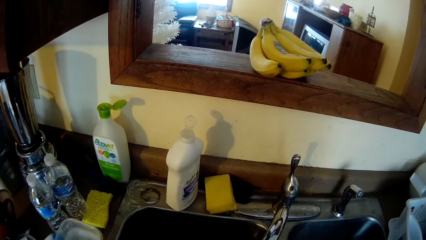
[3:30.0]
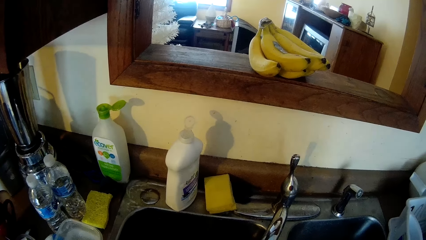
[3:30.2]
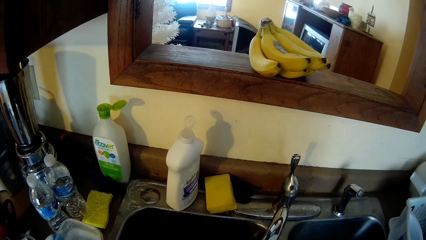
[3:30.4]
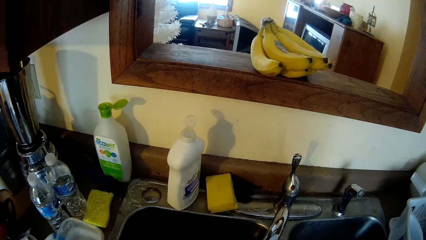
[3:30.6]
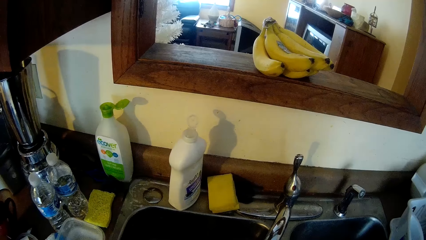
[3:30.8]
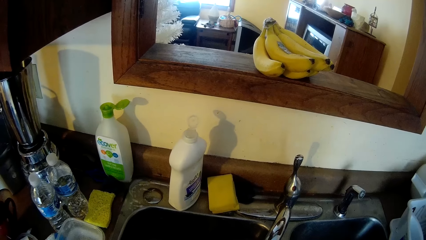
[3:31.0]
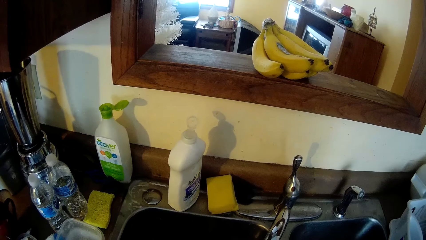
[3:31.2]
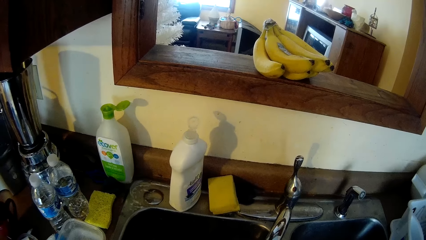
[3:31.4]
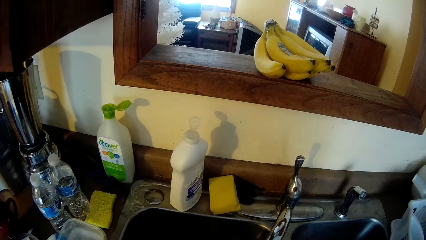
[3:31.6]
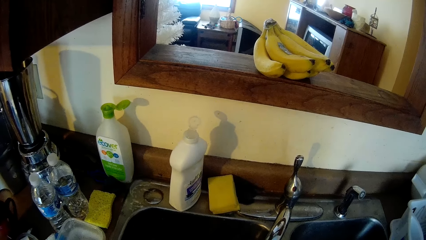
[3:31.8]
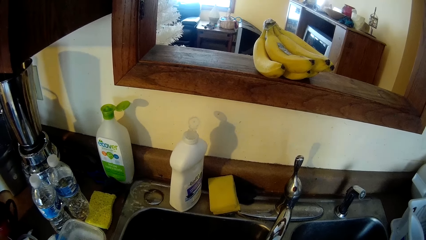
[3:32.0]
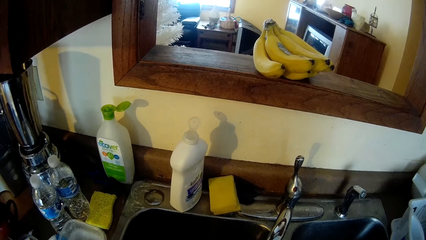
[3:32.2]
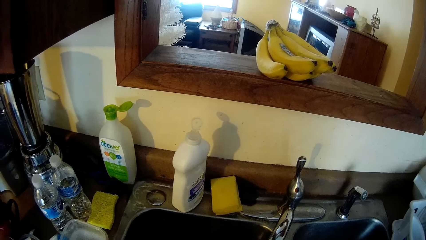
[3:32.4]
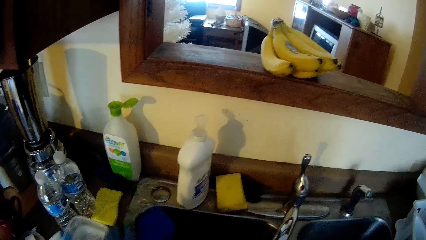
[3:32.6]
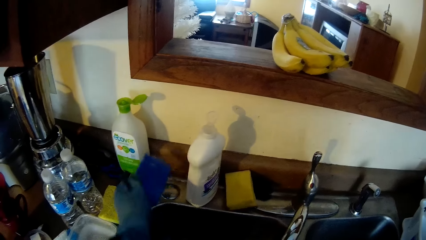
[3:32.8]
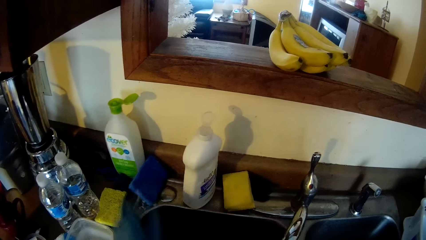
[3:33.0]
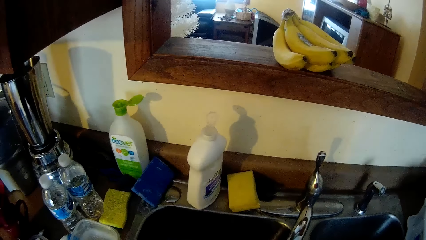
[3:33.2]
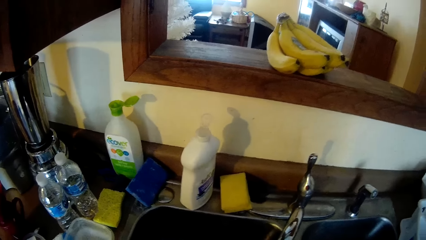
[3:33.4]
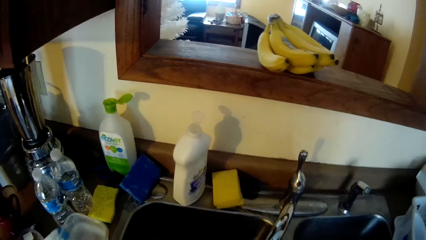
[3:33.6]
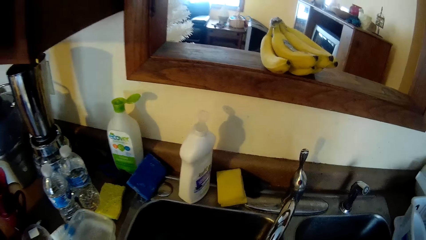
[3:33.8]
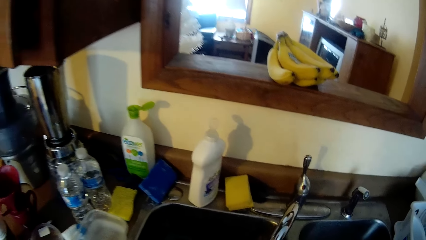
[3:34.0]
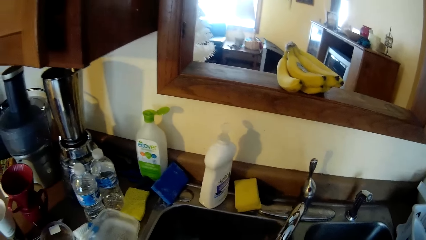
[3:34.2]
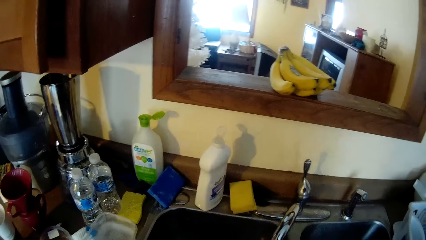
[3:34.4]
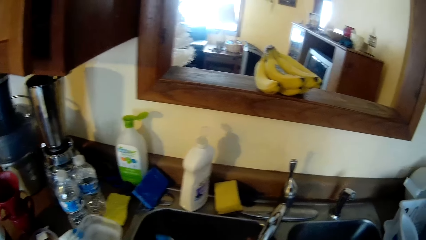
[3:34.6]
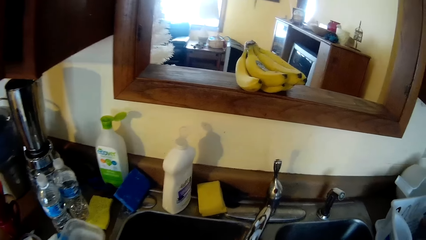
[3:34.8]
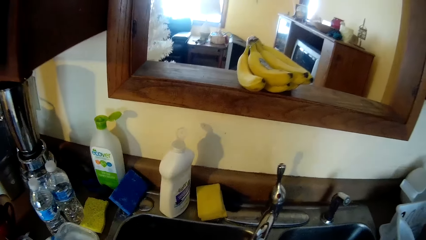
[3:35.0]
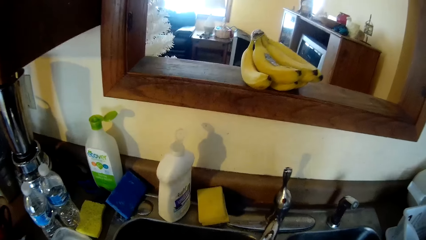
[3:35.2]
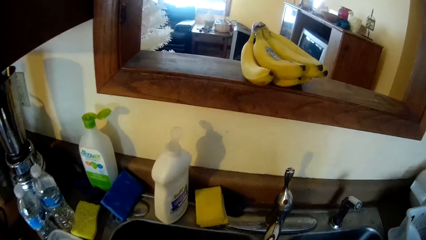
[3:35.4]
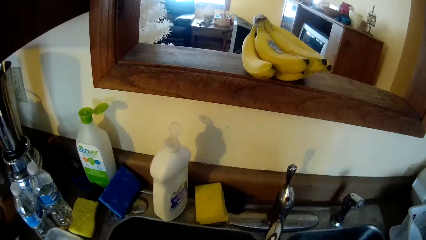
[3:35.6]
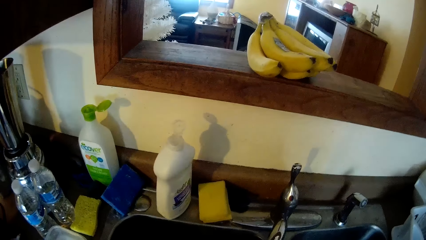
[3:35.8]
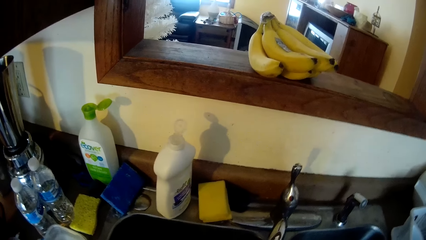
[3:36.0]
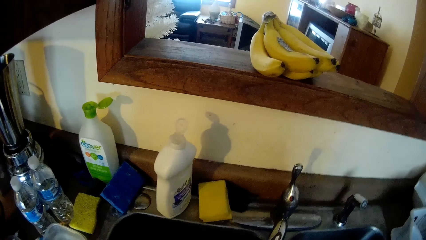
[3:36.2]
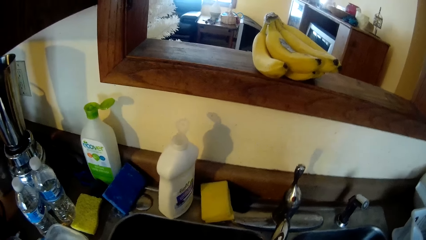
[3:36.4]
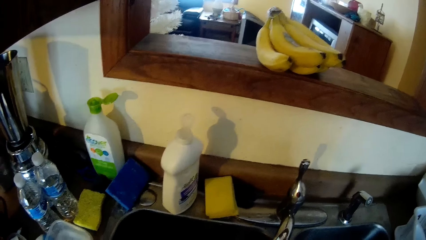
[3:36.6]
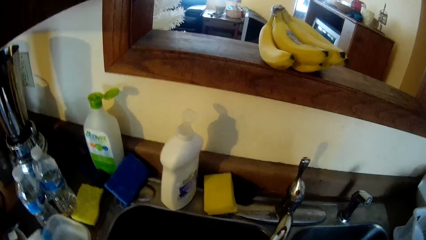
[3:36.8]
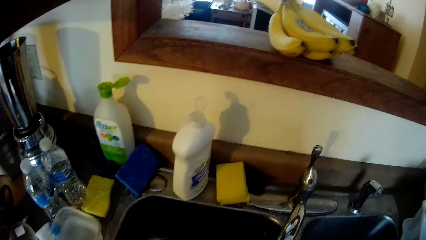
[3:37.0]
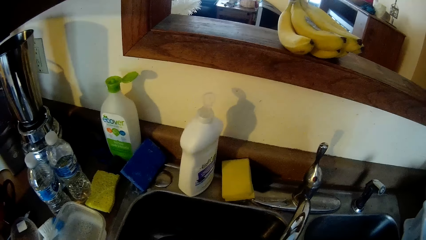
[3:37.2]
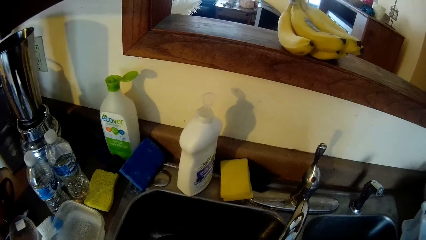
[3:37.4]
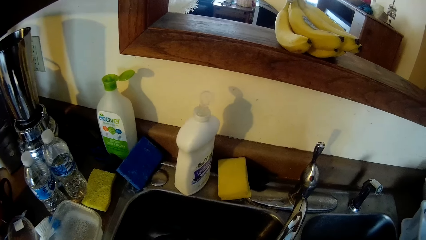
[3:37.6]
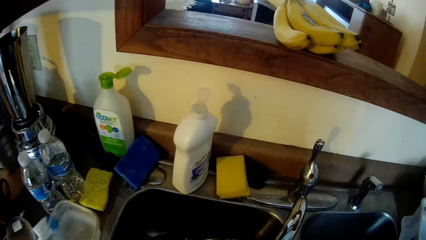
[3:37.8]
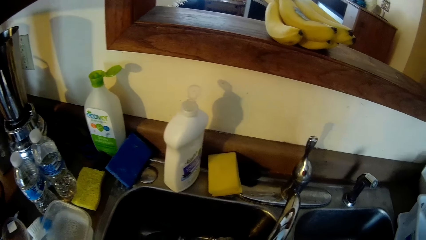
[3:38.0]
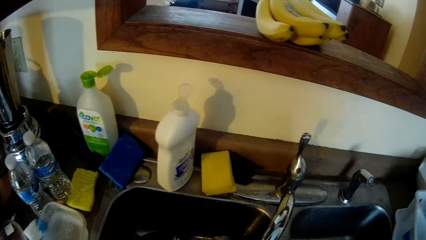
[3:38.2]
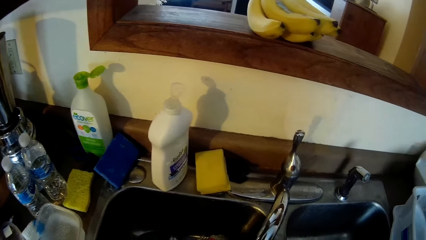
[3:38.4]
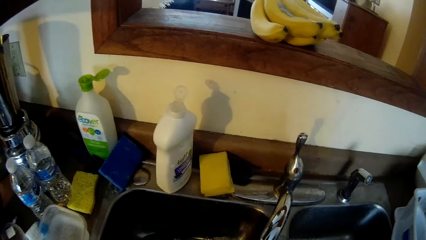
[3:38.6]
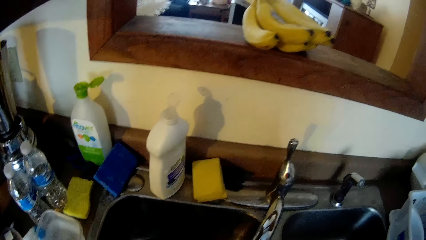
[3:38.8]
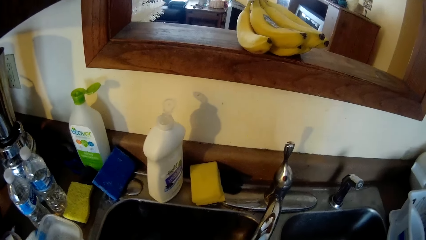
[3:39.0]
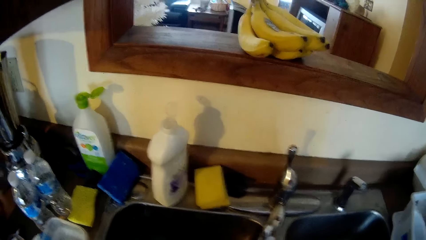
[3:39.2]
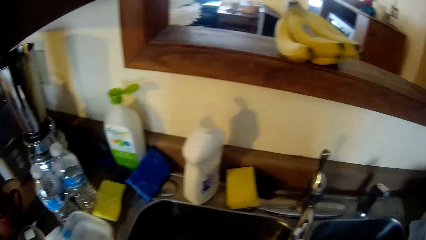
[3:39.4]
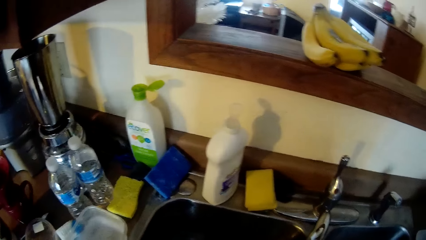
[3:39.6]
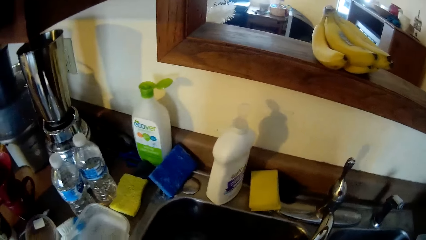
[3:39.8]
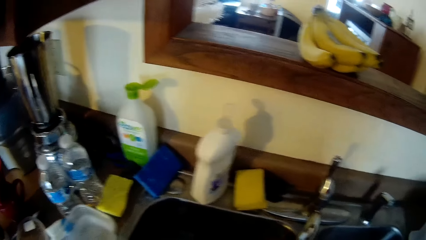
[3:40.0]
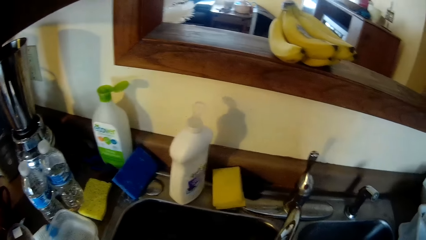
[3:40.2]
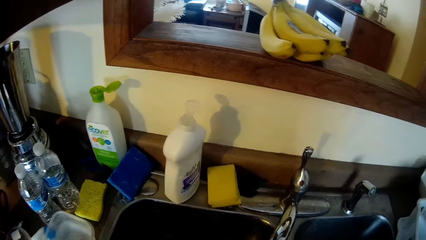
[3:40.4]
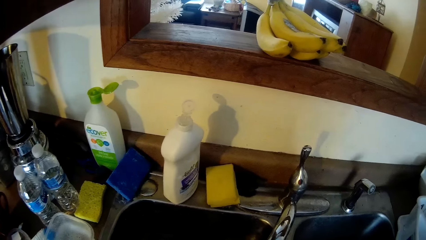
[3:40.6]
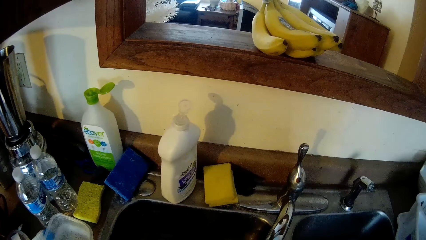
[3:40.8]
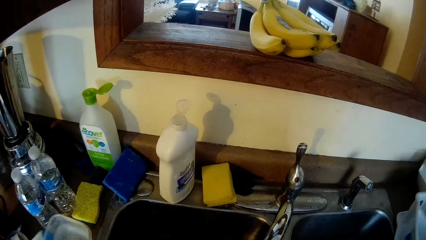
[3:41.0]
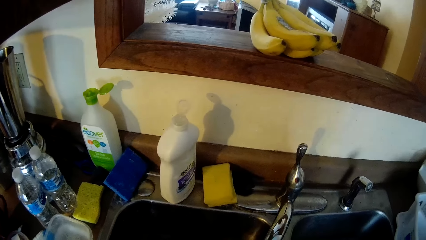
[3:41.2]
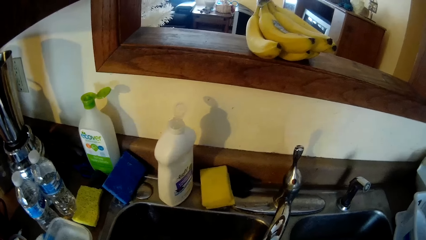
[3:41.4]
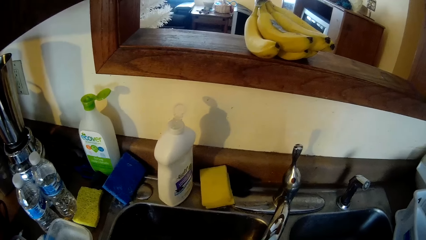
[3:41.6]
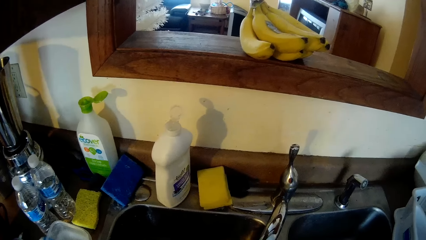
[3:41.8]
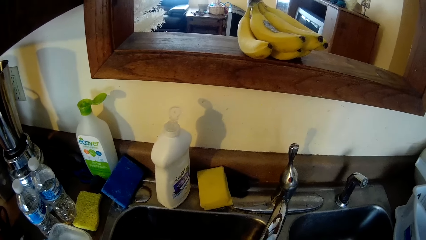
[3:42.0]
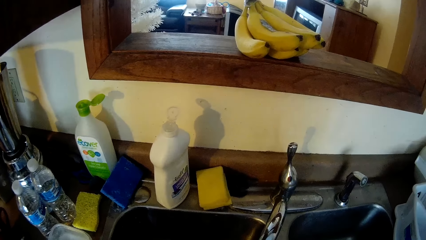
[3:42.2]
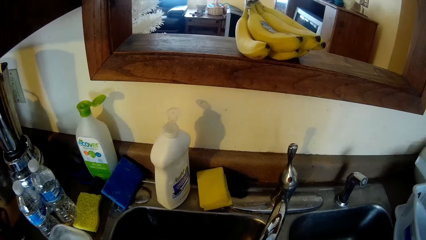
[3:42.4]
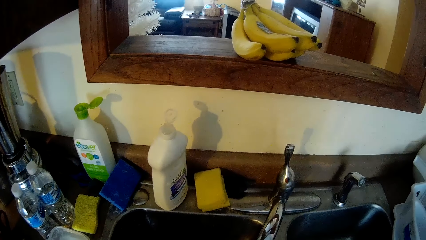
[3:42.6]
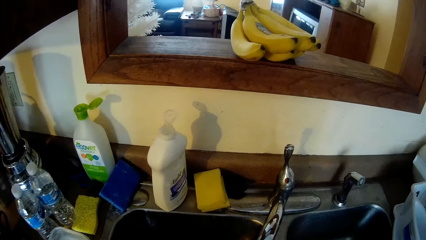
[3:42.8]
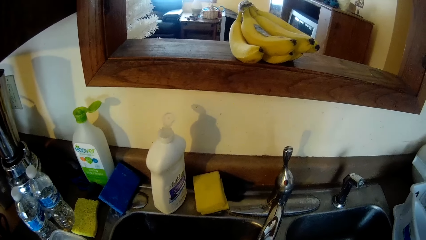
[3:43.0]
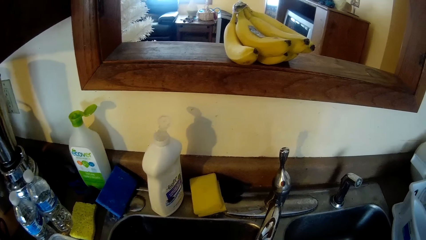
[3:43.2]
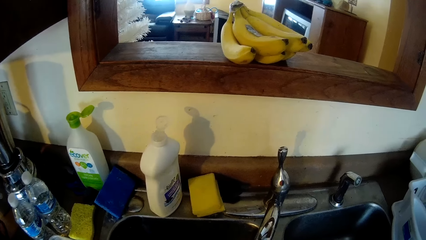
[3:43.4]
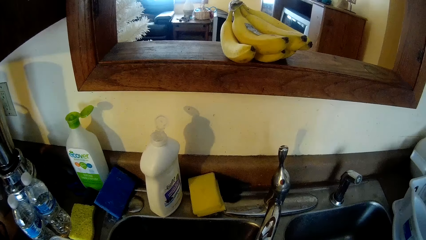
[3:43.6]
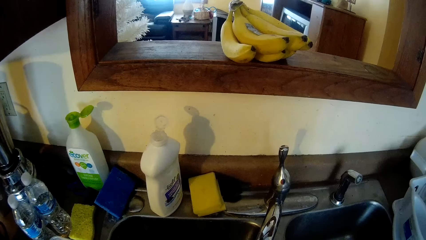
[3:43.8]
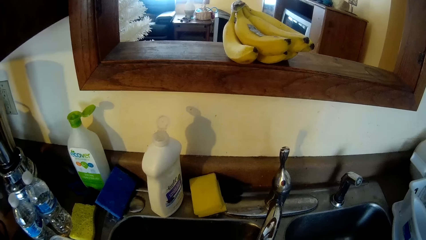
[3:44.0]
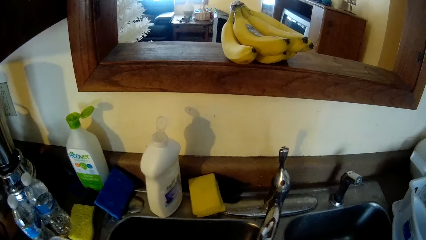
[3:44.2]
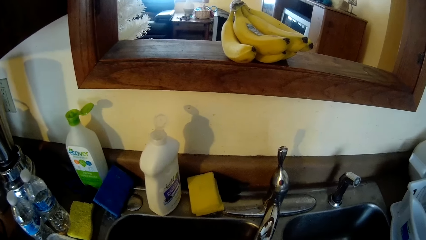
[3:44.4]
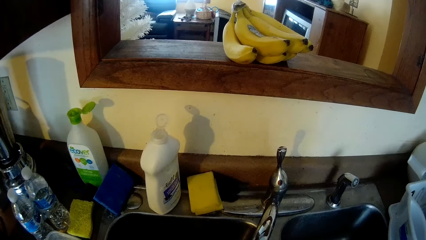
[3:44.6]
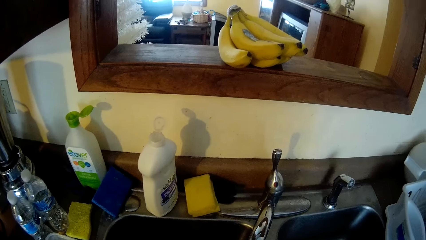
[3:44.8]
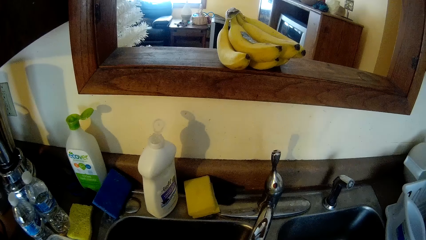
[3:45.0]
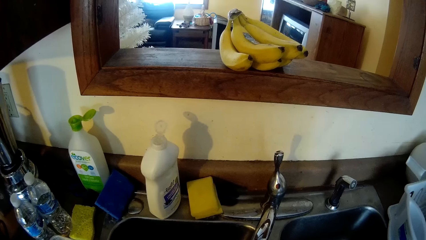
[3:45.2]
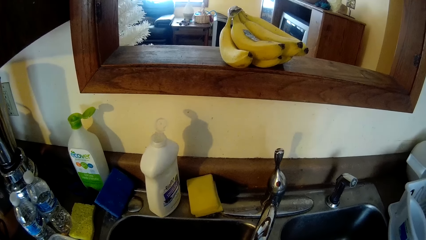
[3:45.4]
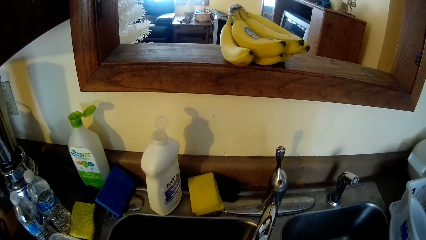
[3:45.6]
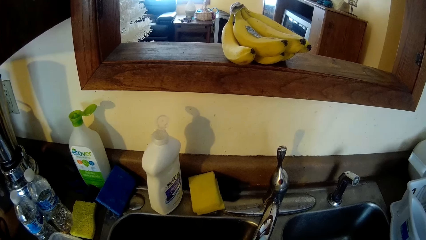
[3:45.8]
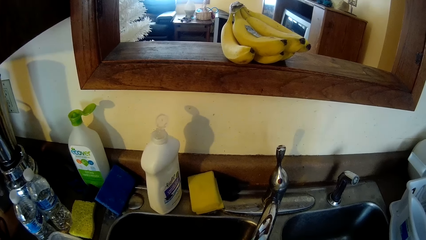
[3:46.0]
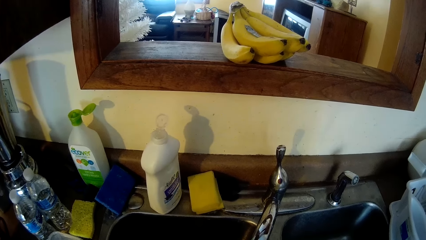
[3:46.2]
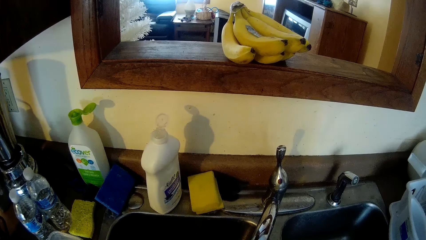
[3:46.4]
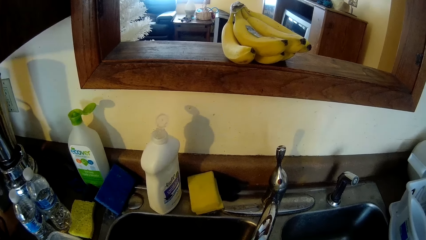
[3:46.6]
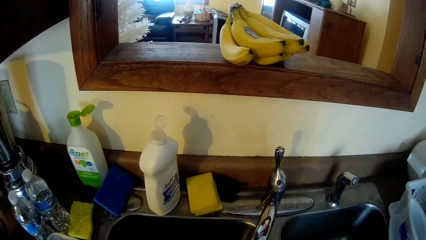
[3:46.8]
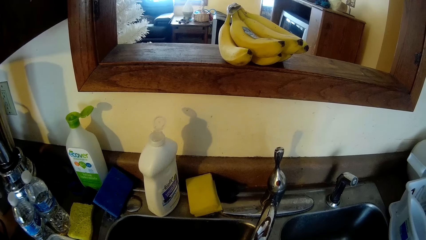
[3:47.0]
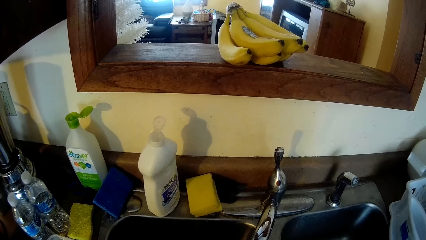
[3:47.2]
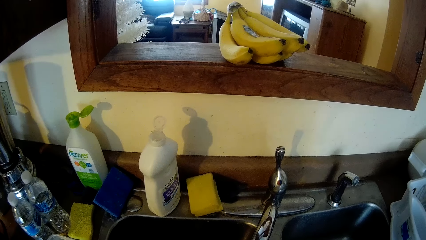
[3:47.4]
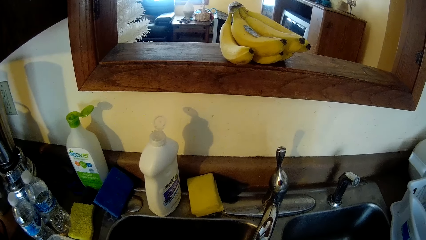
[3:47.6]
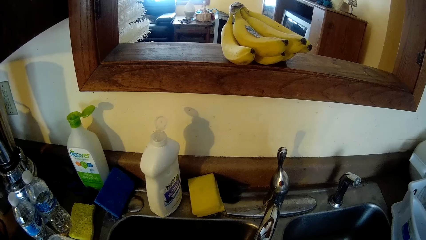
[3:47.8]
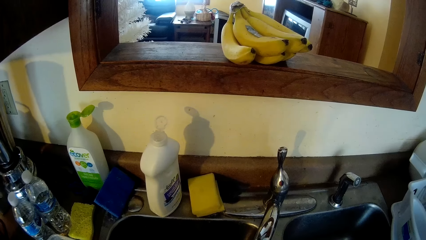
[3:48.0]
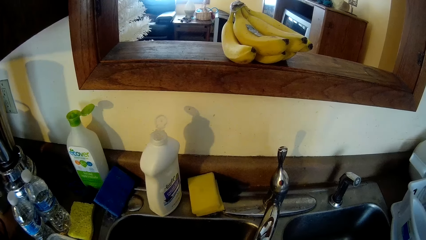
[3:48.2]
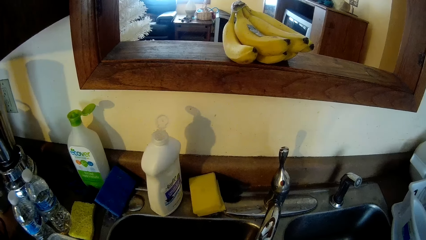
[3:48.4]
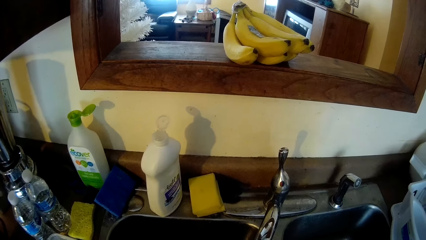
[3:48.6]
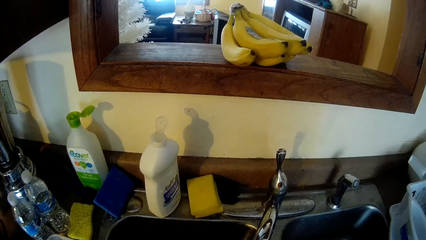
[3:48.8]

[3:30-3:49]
The camera wearer drops the sponge on the kitchen sink with her left hand. She throws the sponge on the sink counter.
